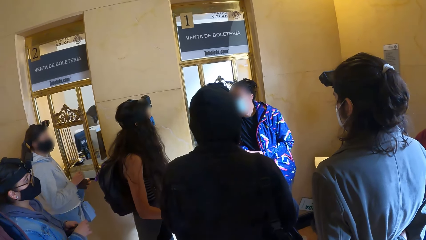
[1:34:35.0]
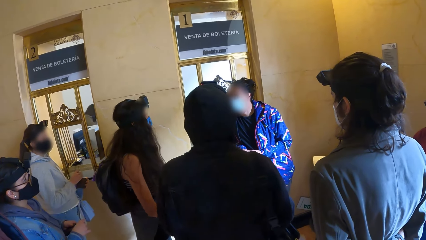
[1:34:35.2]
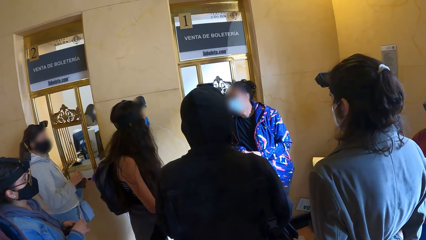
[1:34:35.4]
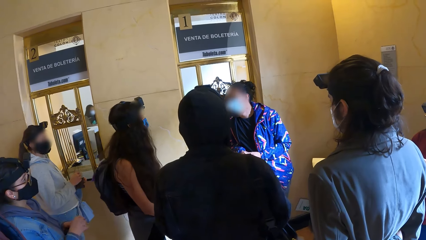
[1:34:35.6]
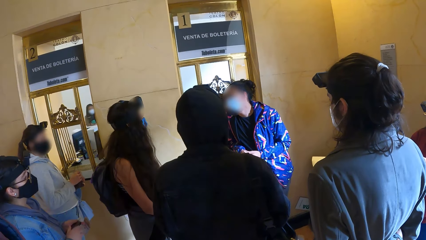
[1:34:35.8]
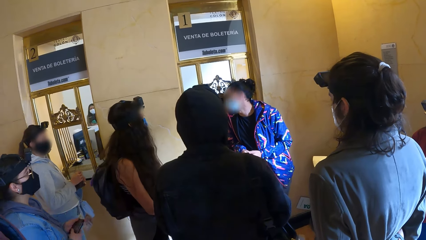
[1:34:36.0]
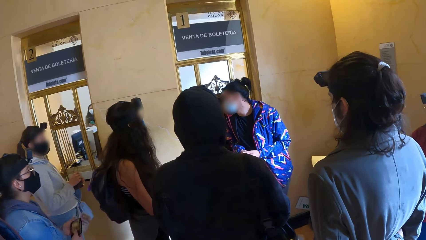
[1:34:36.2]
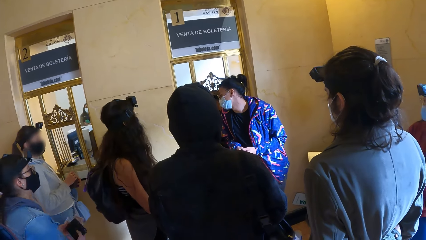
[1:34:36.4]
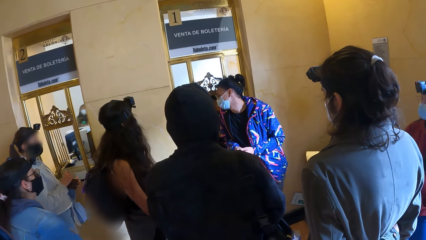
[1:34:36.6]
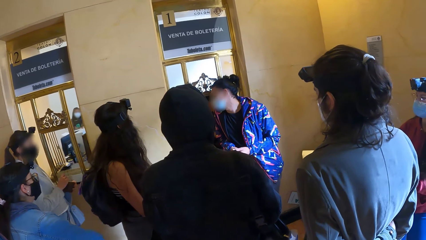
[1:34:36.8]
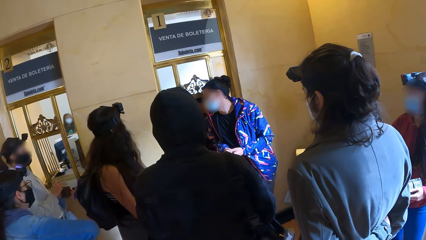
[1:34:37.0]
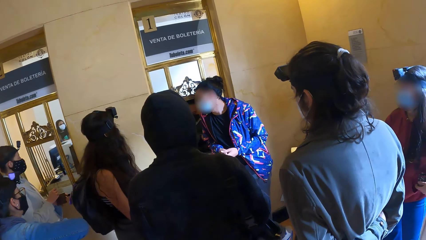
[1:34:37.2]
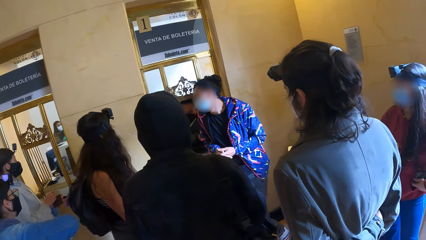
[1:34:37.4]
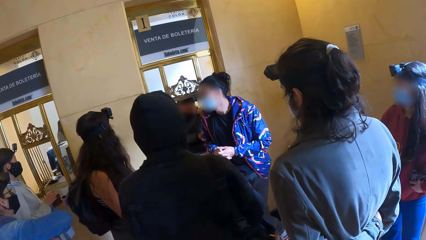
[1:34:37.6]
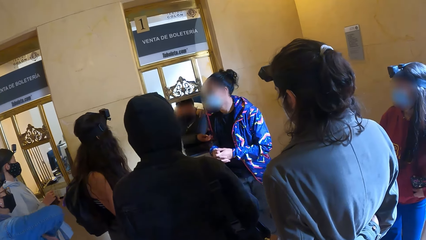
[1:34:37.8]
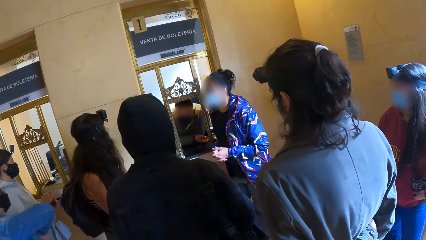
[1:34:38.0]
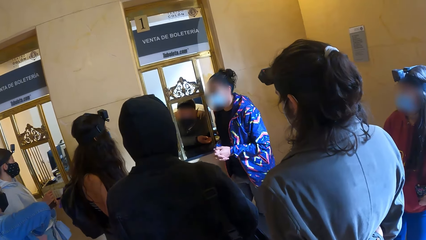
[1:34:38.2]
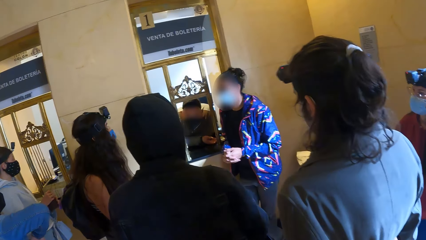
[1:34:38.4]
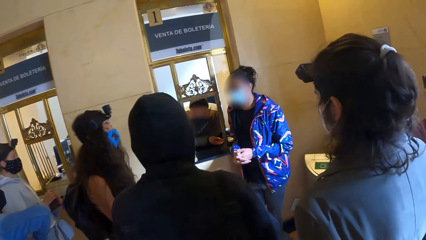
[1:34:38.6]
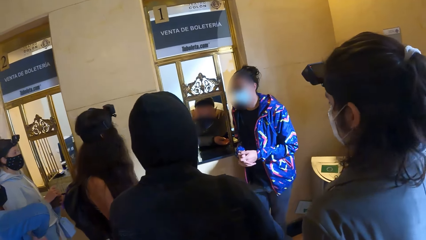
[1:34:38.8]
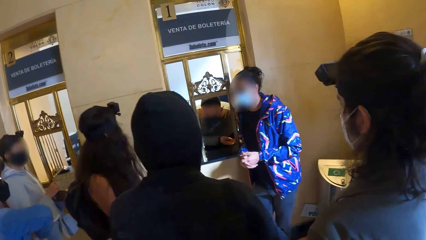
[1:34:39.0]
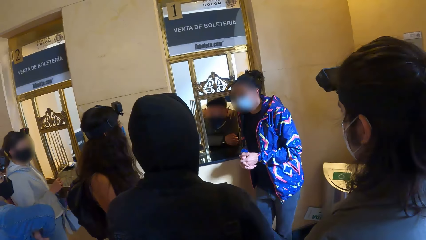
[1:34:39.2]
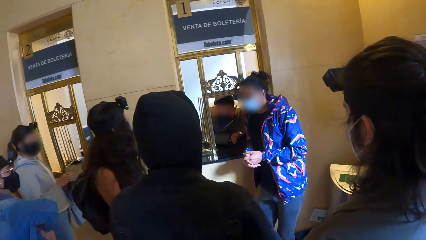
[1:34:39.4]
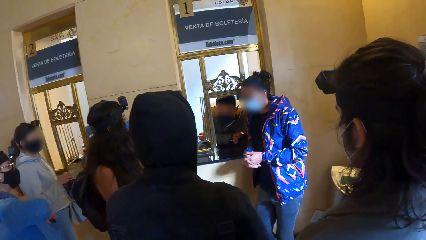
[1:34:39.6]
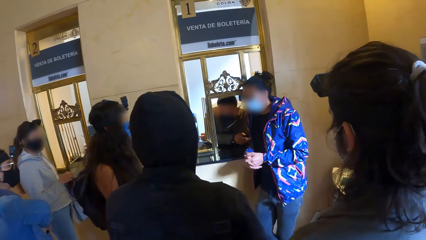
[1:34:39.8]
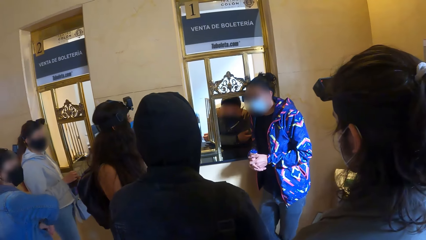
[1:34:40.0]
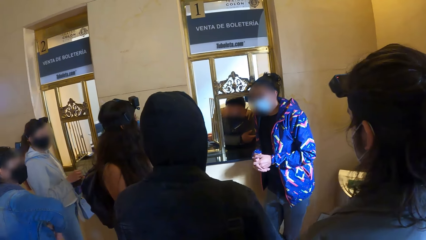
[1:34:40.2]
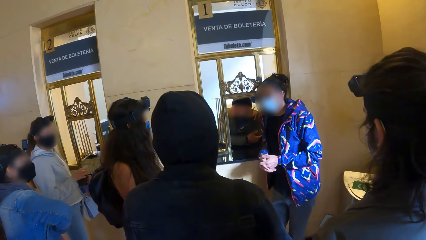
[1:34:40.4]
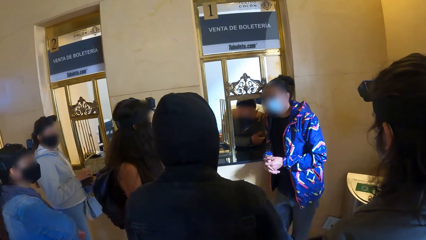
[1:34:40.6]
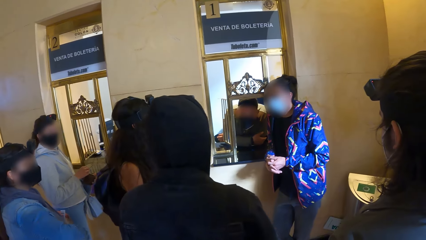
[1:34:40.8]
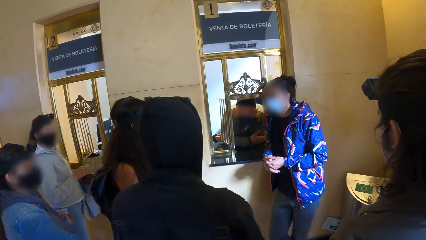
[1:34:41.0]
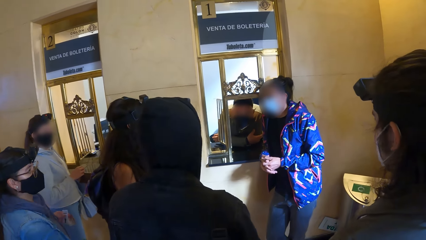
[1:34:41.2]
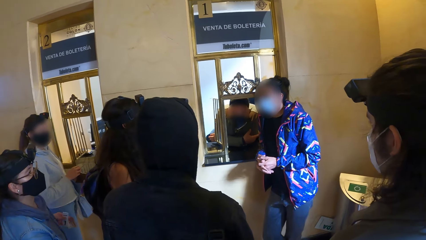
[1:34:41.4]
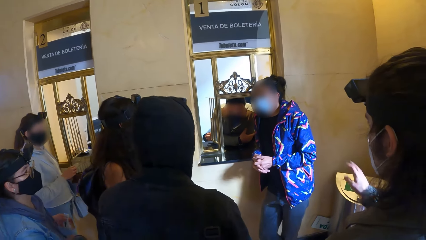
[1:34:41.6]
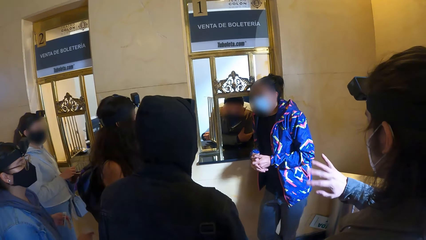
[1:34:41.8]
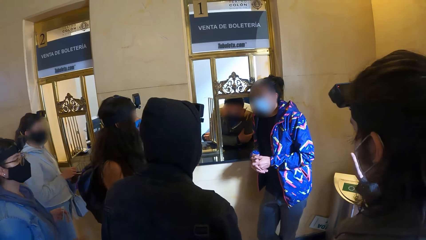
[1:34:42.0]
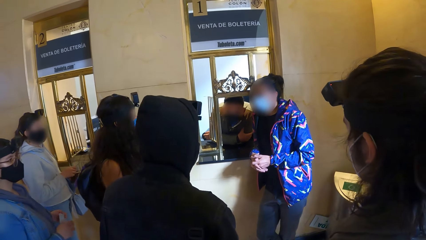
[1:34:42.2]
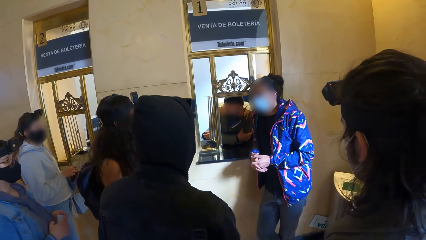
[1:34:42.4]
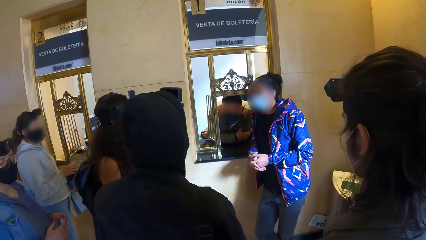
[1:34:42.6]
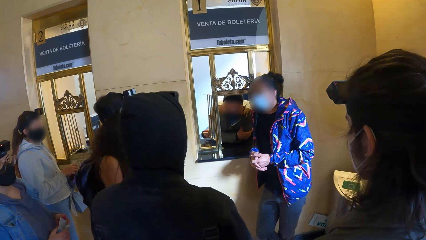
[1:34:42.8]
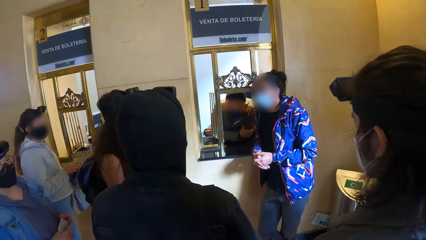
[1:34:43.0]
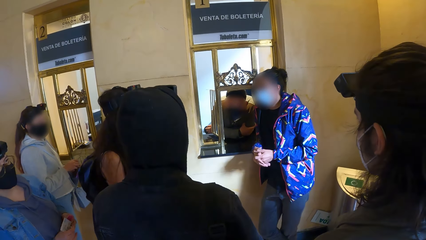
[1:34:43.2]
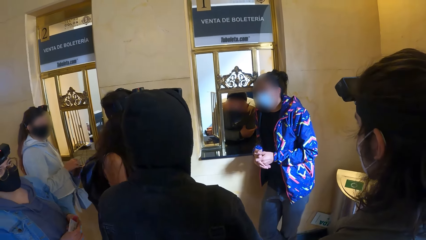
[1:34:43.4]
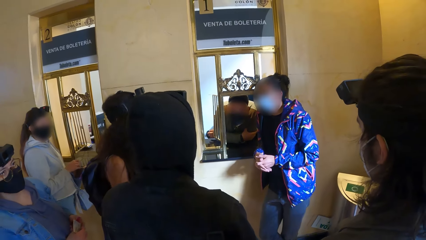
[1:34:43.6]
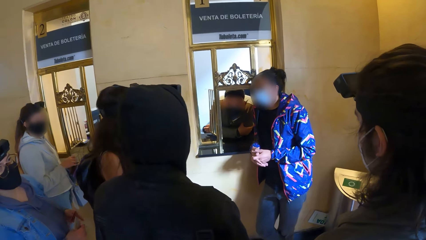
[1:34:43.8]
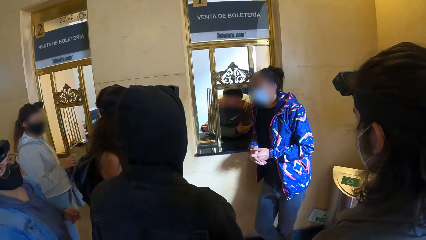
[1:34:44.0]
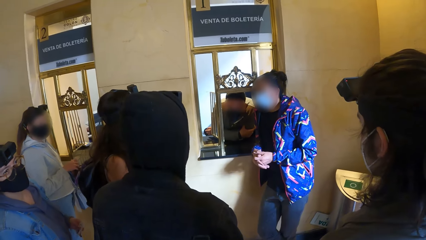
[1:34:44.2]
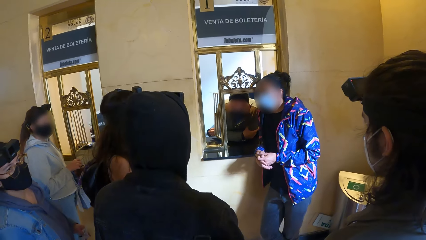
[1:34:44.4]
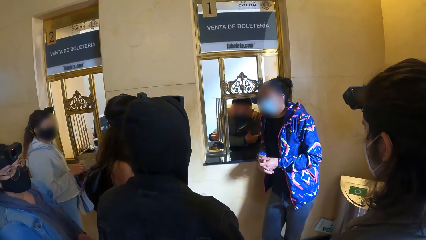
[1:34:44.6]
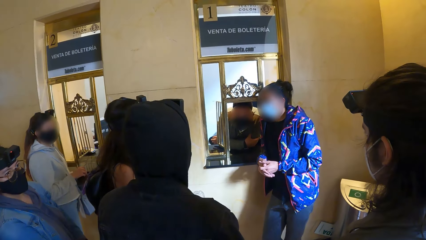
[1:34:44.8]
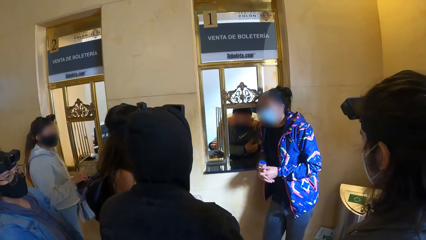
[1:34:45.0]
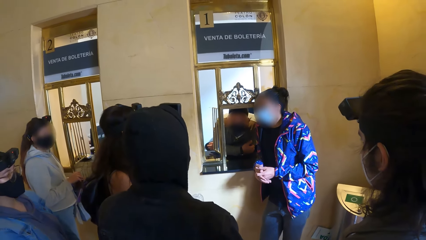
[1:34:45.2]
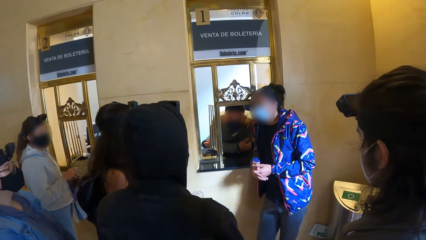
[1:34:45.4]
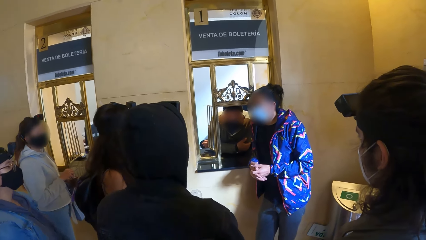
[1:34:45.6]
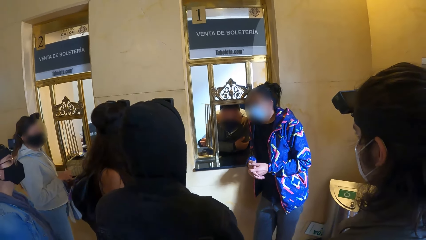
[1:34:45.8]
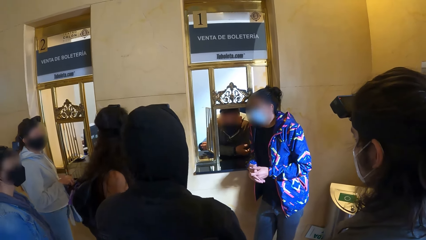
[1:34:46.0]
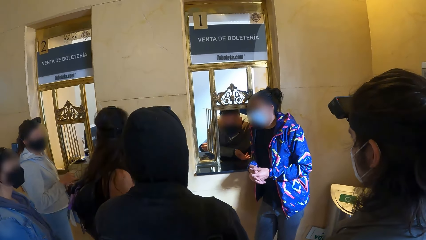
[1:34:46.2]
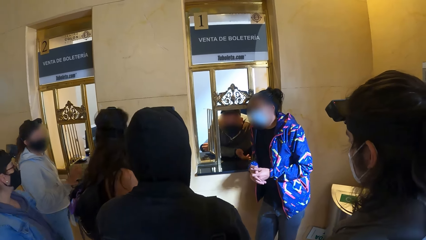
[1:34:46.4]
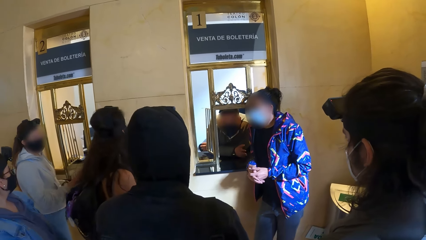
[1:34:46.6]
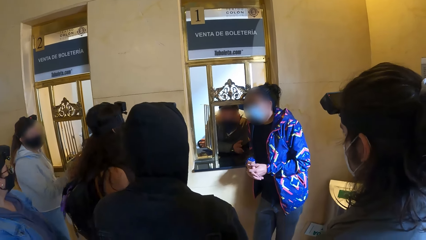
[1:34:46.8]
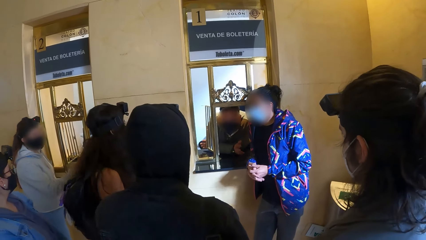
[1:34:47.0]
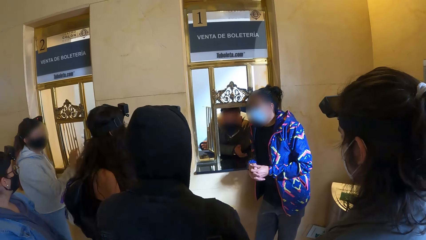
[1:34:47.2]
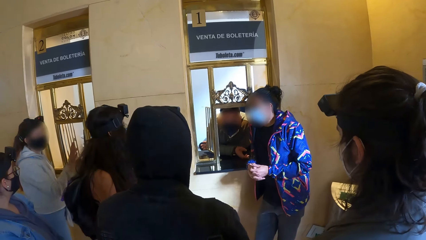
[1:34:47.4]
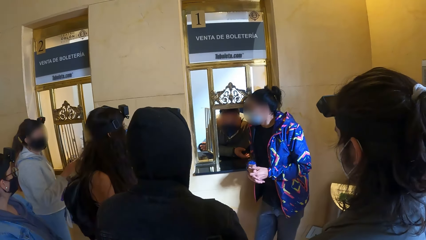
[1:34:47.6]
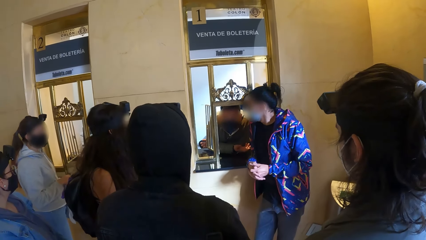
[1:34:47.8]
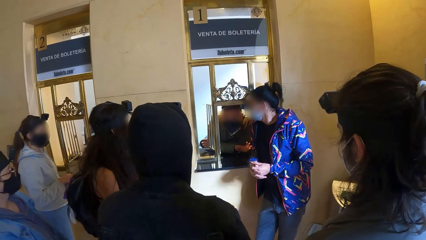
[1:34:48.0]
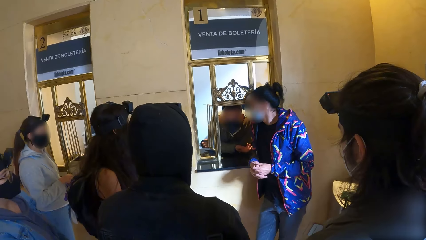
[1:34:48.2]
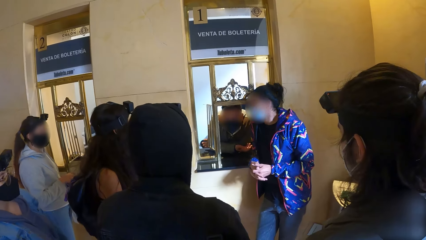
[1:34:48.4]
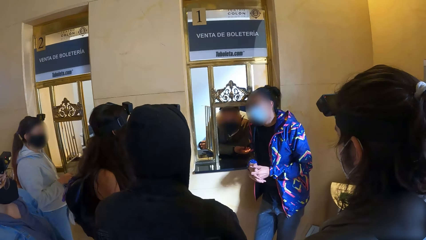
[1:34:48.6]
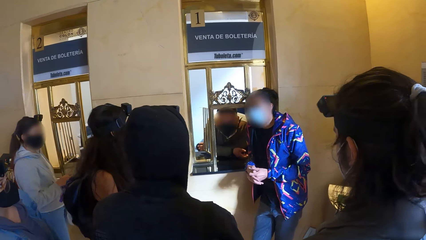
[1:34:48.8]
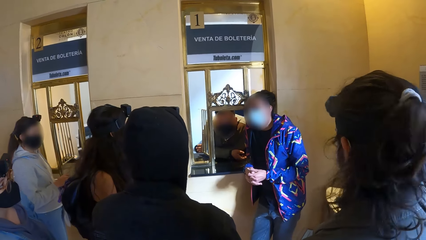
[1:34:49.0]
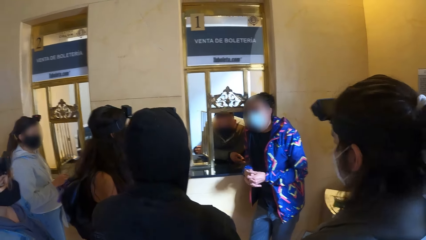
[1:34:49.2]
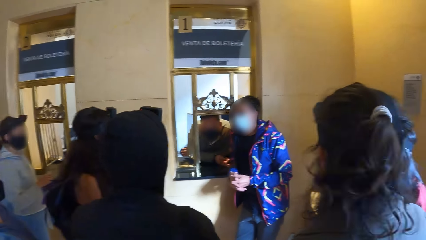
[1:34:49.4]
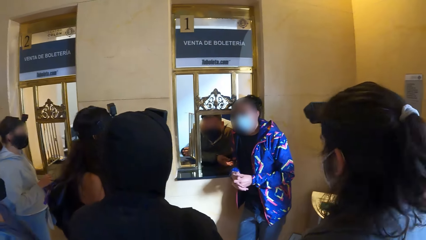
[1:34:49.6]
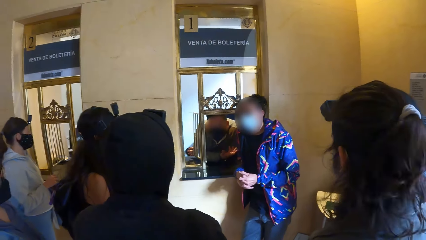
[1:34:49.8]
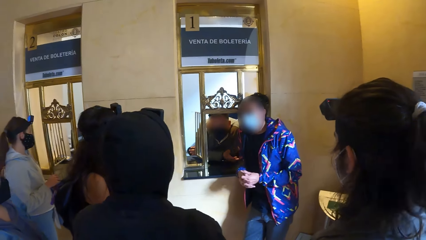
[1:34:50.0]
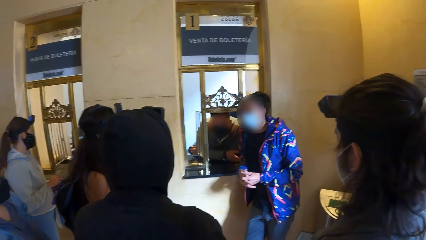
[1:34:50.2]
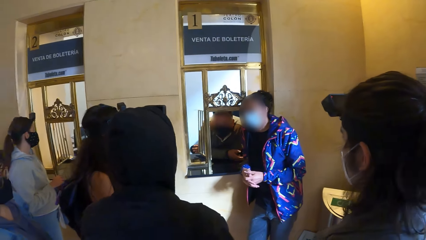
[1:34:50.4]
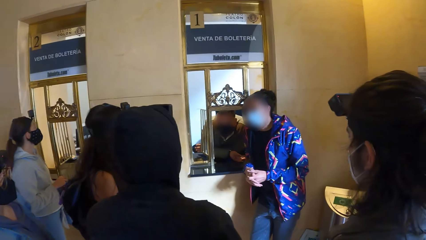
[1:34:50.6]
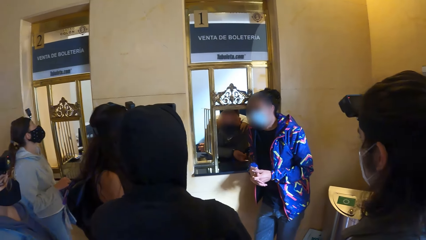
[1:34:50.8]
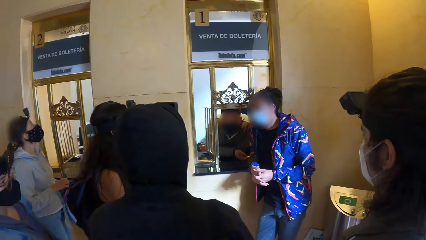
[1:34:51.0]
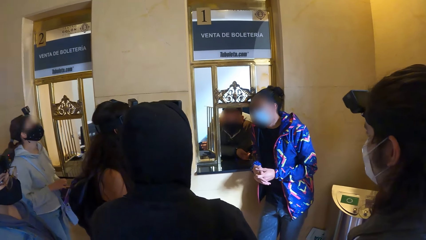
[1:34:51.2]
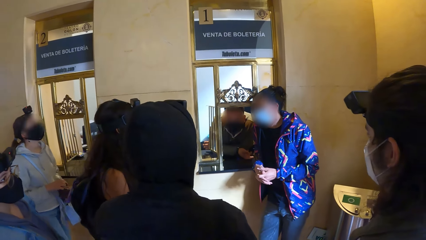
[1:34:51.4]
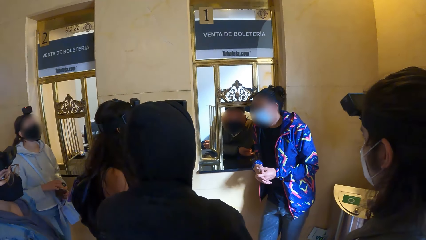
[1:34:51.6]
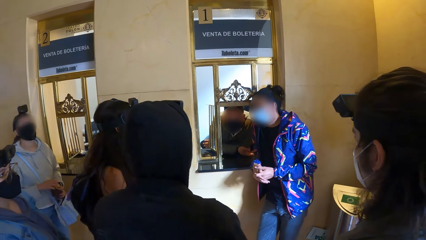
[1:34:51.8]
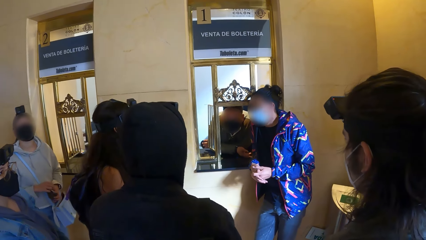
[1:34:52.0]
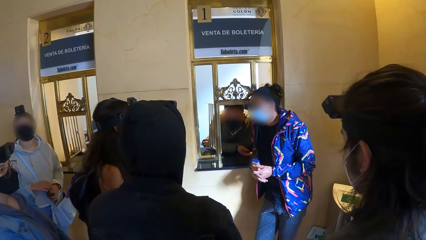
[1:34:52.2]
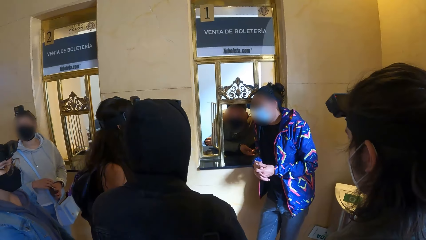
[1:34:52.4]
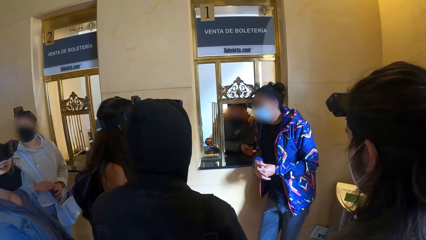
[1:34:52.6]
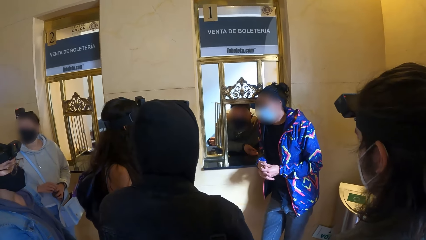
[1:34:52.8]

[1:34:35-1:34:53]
A man shakes his head. Another man converses with a woman and the group of people in the building. The first man waves his left hand. Another woman interacts with a third woman and the second man.
